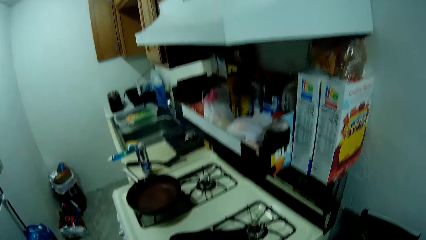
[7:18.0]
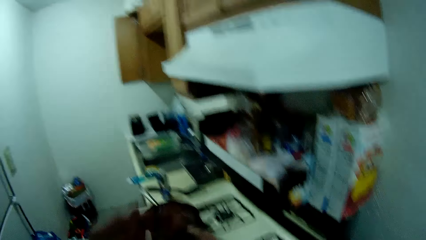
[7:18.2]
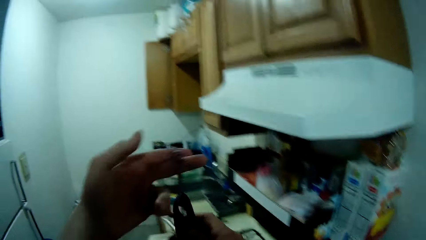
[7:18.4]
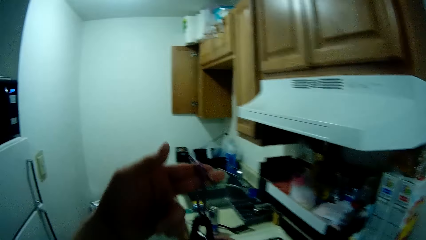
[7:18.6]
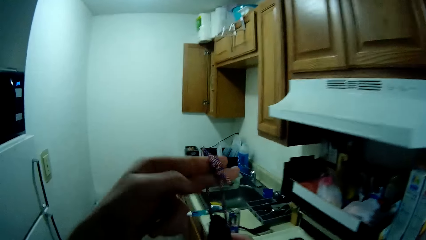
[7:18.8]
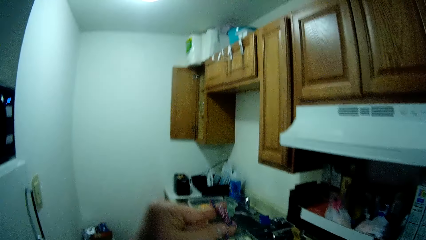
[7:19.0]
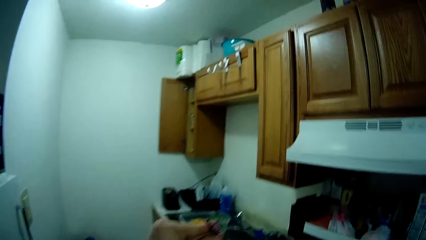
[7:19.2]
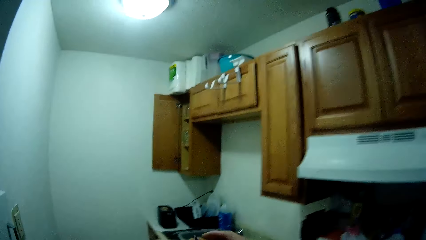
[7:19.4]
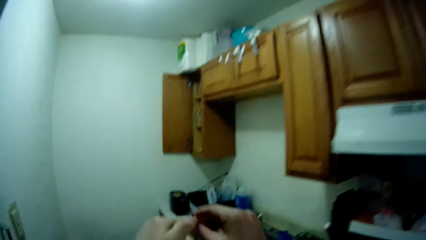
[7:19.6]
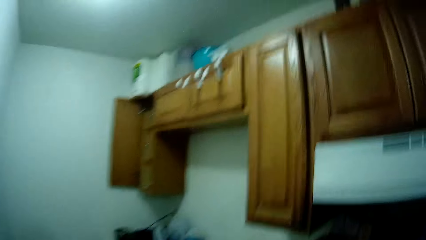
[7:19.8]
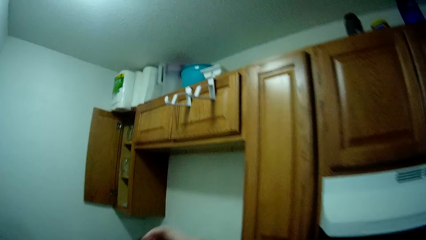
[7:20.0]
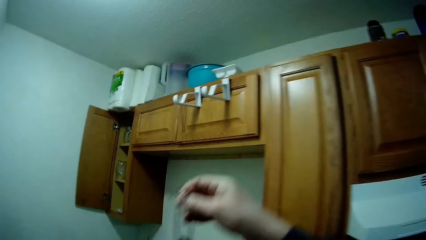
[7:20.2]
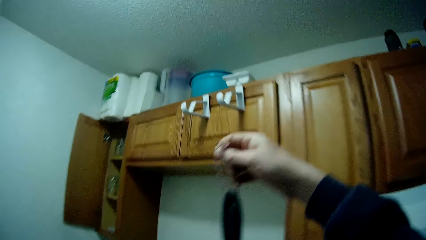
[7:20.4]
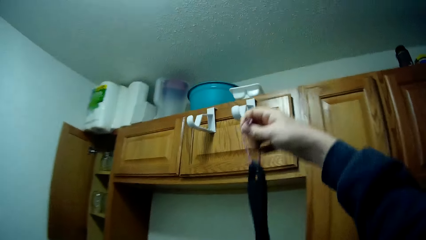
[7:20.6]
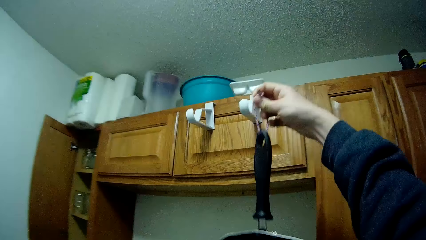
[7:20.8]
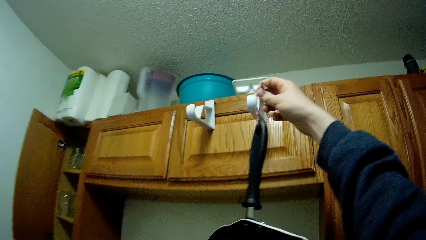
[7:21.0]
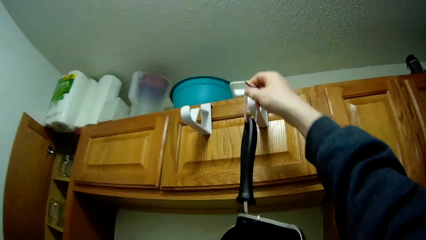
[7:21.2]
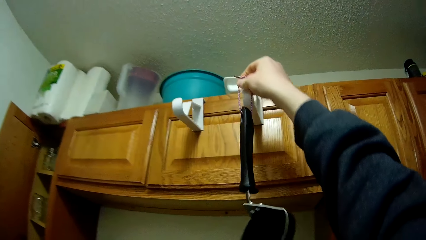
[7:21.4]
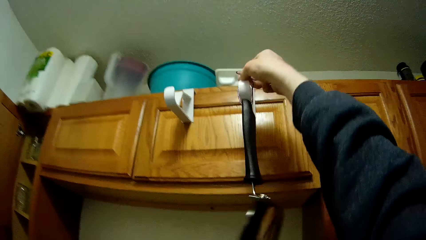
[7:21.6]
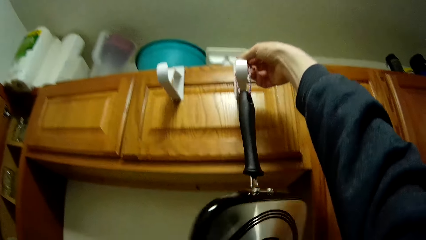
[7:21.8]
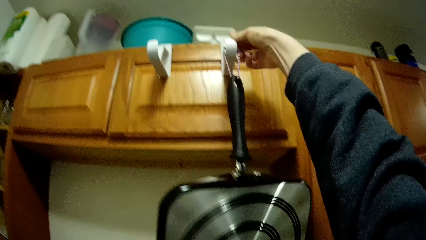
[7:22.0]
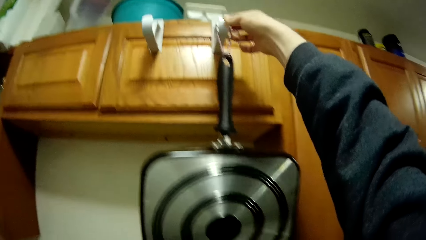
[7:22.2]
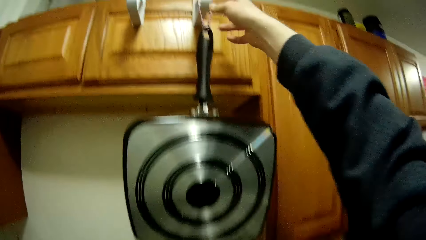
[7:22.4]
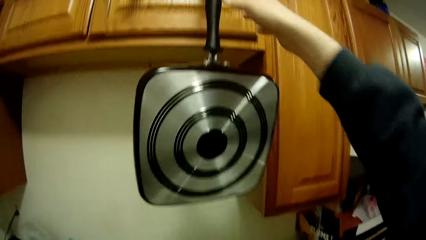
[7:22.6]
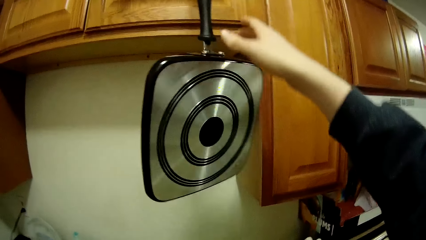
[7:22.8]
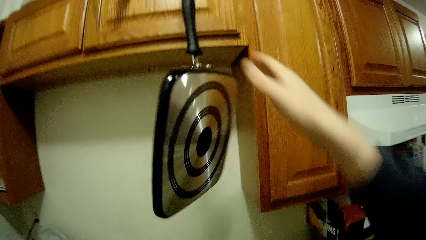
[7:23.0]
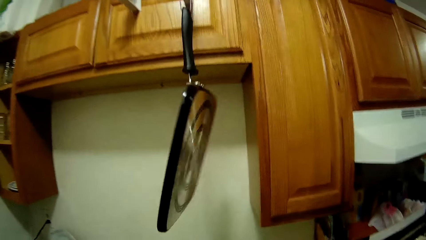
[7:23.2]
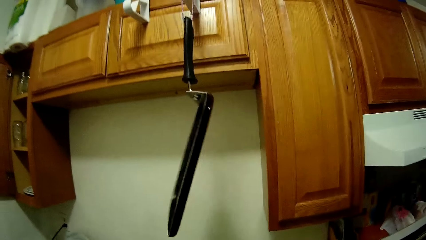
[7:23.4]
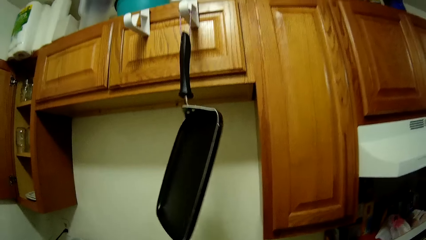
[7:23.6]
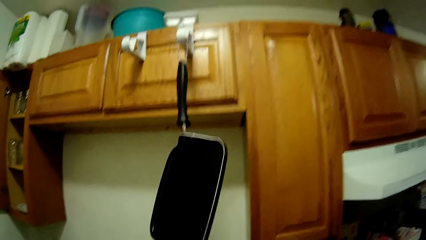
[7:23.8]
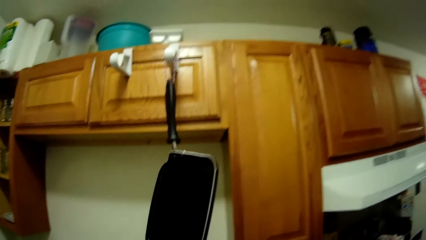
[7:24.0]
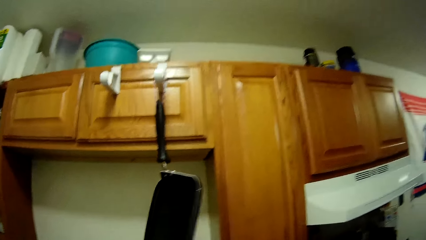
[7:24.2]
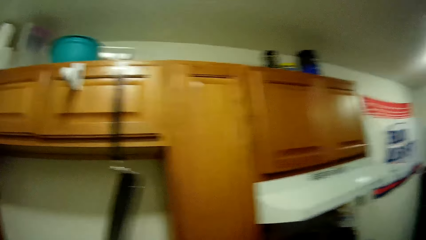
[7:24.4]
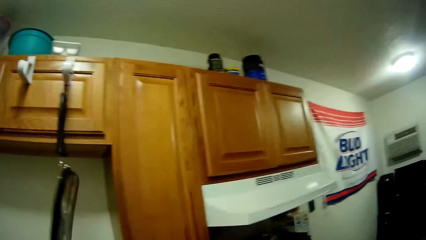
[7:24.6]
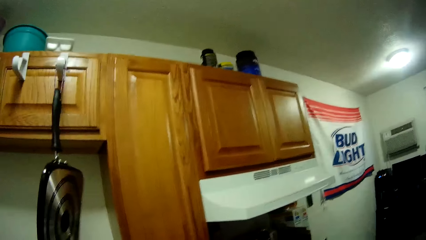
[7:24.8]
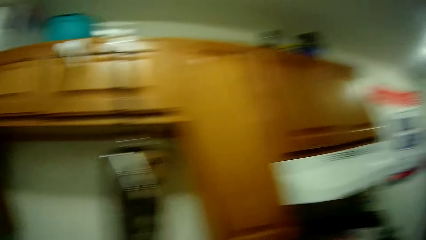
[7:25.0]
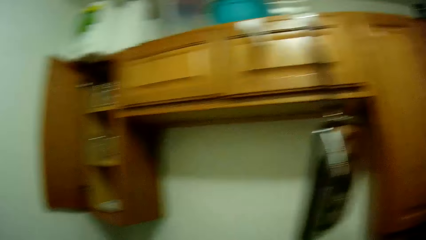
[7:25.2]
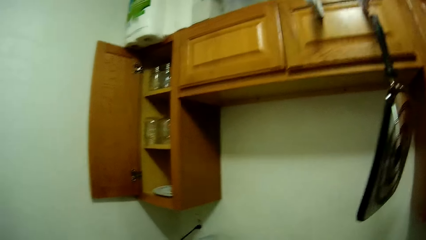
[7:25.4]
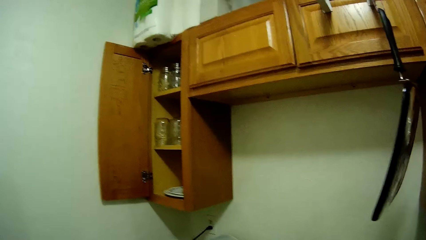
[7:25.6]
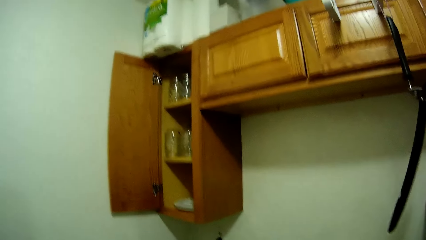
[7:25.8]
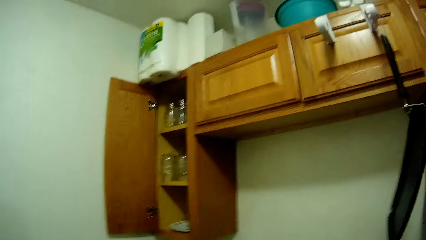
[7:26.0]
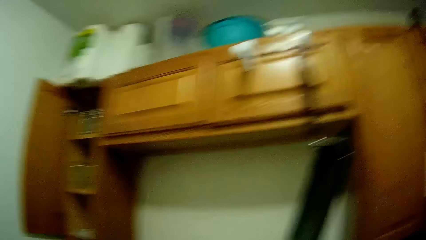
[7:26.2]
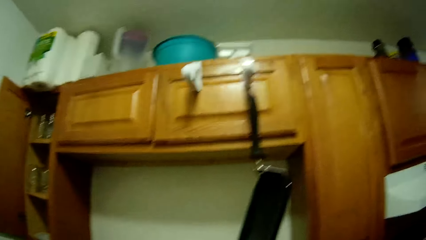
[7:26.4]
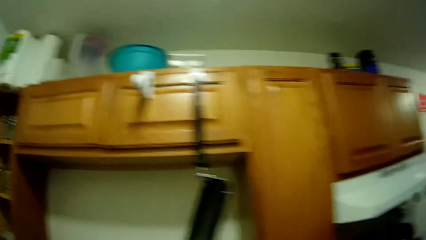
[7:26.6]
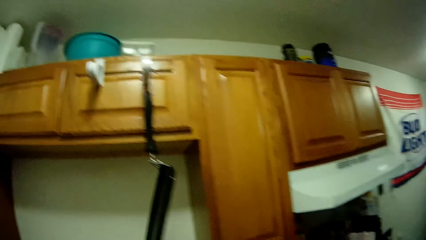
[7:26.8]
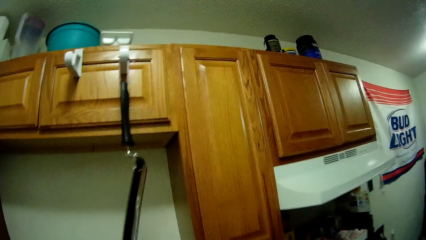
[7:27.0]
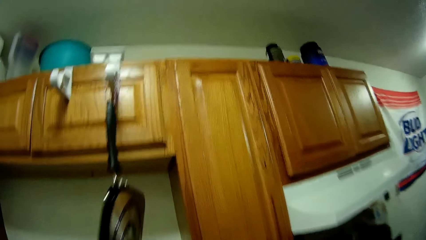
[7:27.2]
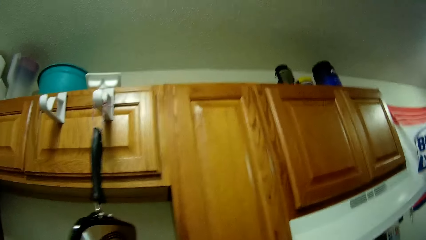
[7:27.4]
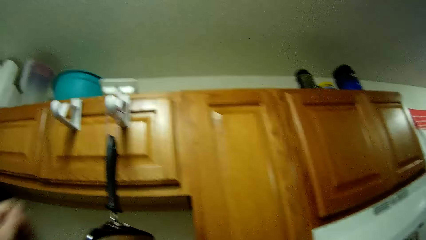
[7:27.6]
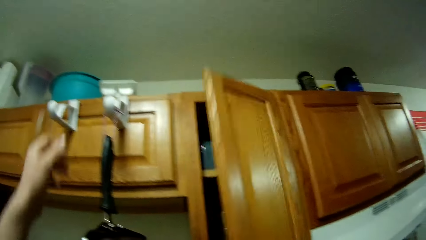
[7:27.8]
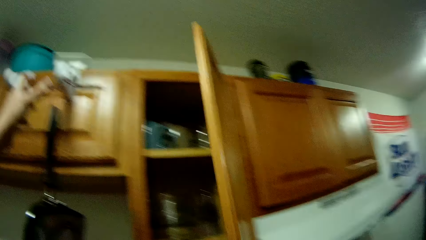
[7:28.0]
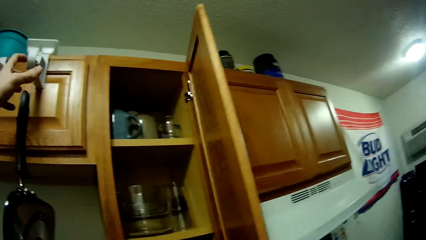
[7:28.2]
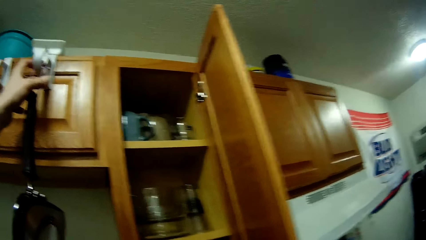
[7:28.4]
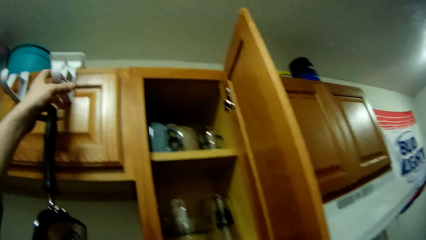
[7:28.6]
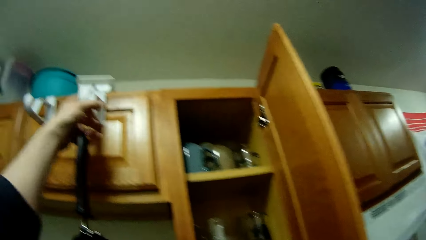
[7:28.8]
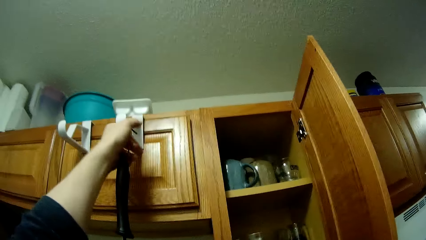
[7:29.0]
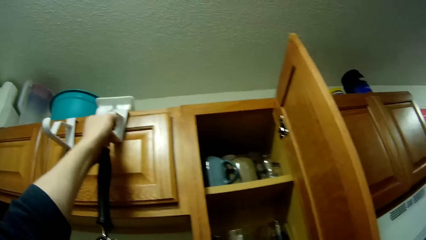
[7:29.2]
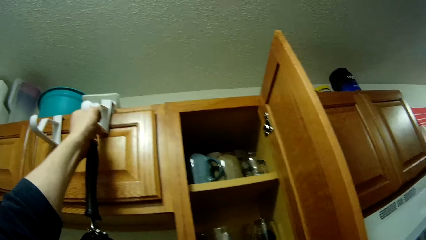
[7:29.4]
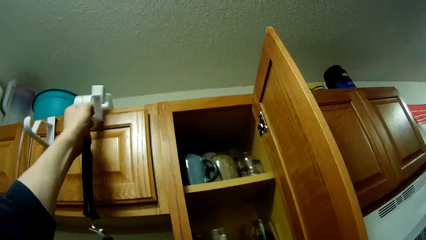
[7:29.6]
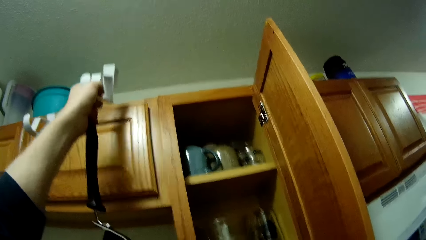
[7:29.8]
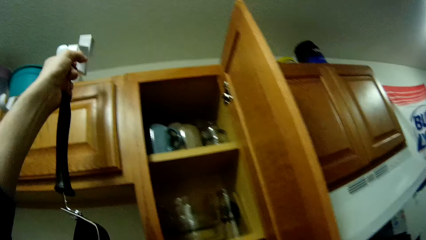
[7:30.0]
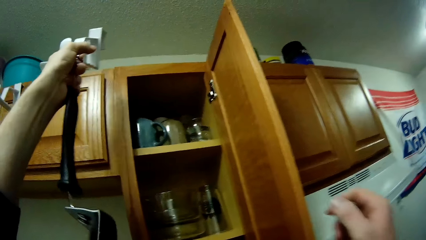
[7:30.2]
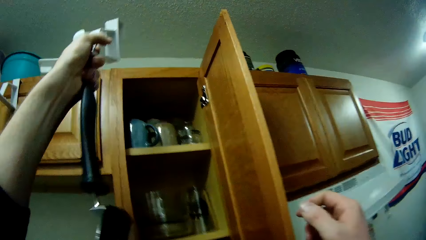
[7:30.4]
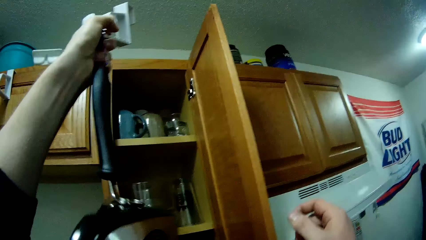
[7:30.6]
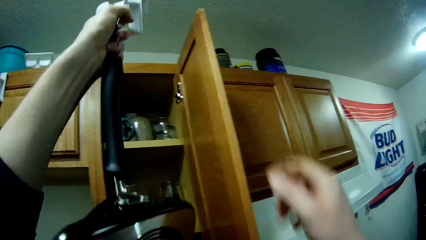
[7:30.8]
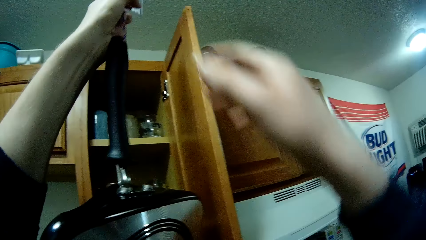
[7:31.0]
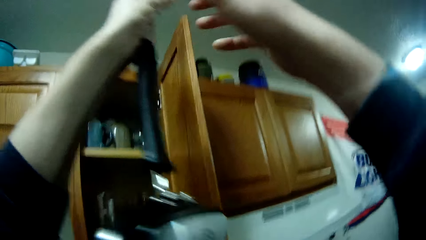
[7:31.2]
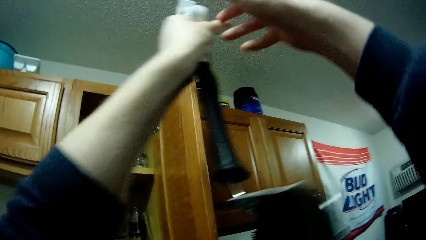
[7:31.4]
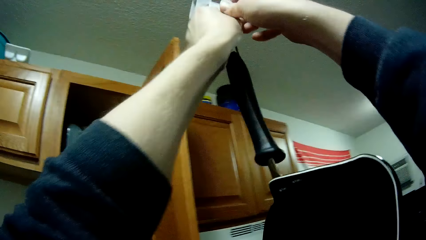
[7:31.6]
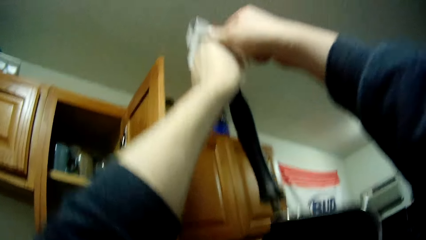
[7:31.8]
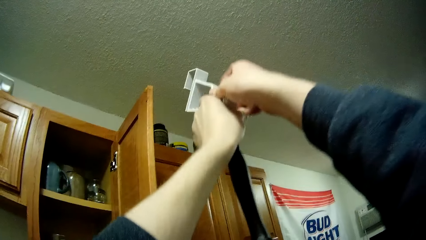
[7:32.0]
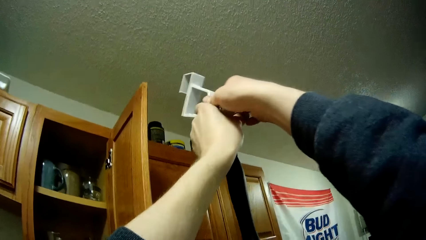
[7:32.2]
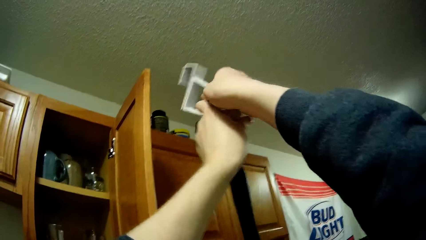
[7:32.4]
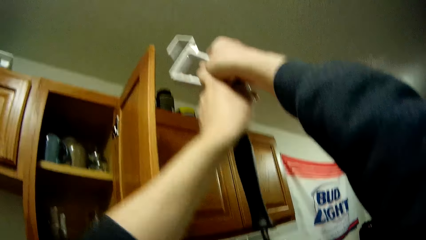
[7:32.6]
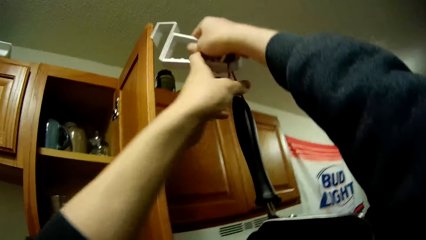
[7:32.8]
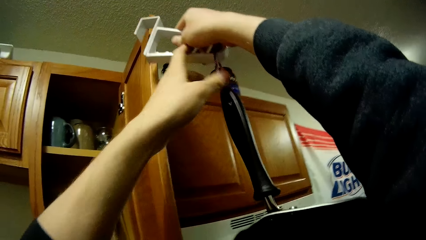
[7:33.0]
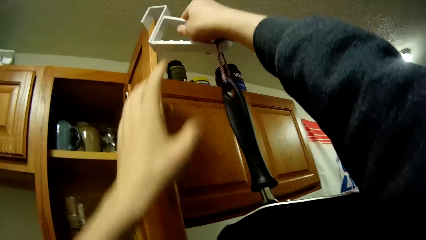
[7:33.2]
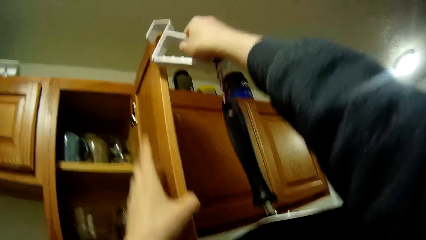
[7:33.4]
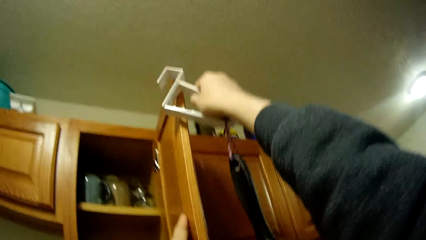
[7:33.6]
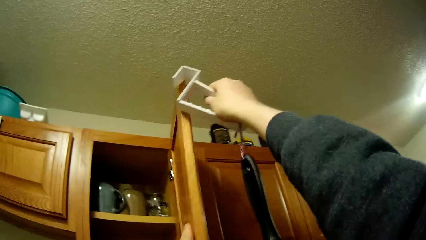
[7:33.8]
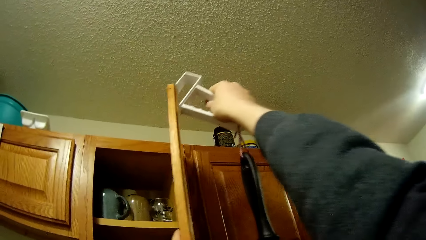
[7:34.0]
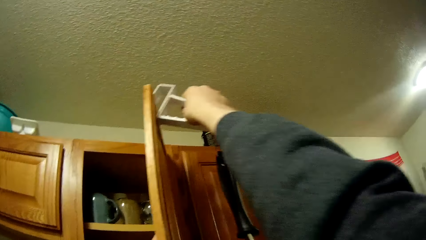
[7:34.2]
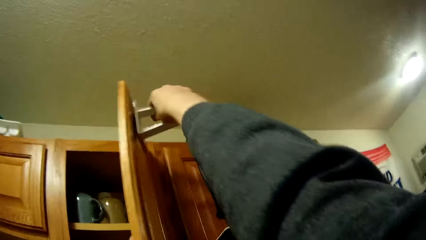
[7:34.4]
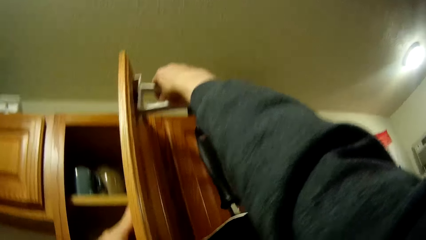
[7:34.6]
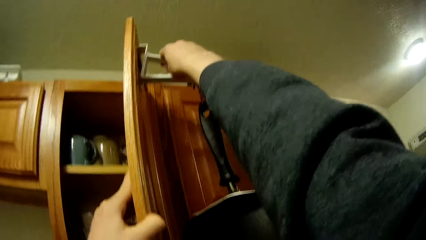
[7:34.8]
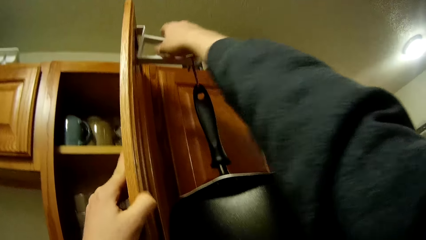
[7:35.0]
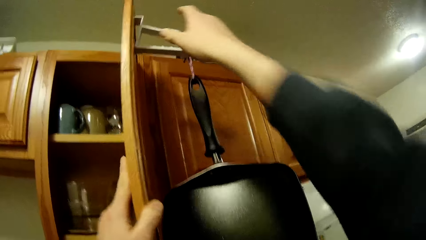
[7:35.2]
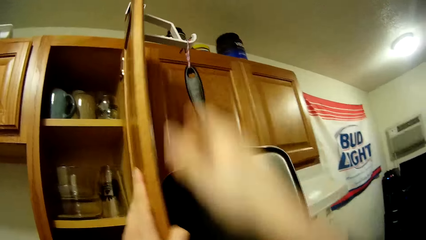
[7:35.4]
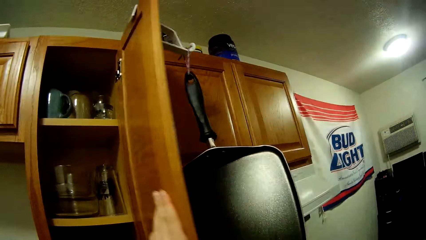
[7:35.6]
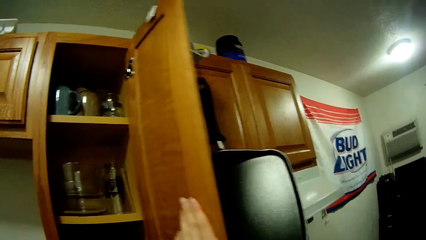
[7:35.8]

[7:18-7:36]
The camera wearer raises the cooking pan by the rope on the handle. They hang the cooking pan on a hanger on a cabinet. They look at the cabinet. They open a cupboard in the cabinet. They remove the hanger from the cabinet. They hang the hanger on the door of the cupboard.
